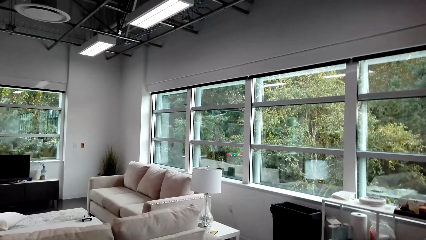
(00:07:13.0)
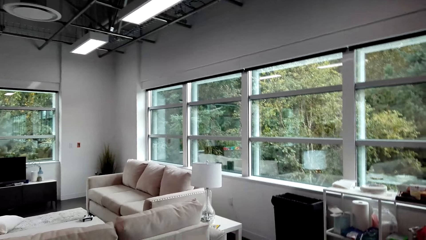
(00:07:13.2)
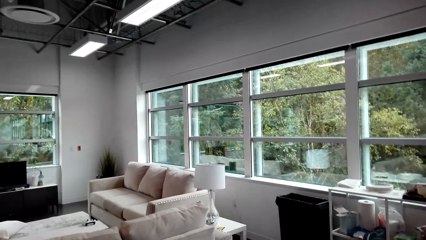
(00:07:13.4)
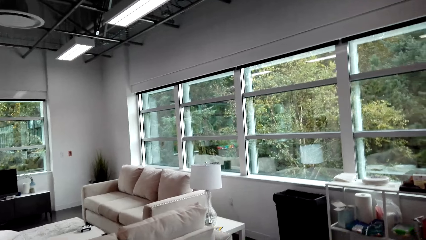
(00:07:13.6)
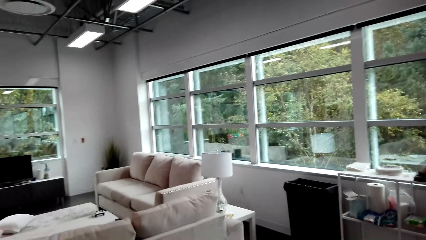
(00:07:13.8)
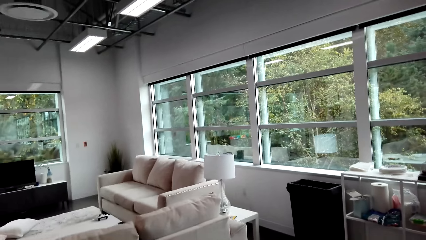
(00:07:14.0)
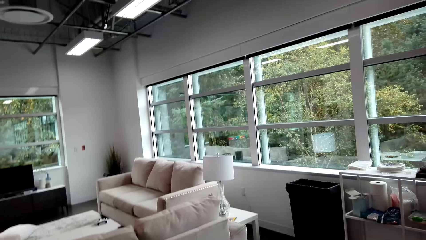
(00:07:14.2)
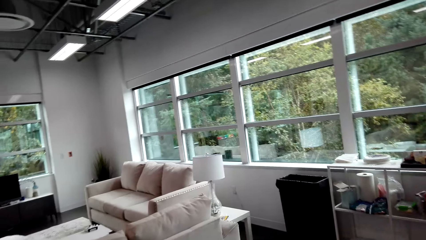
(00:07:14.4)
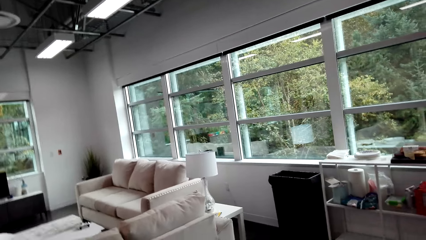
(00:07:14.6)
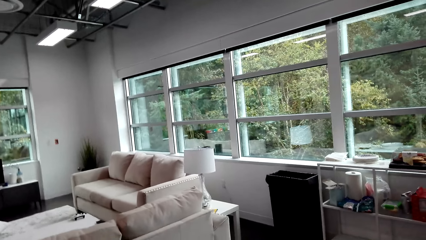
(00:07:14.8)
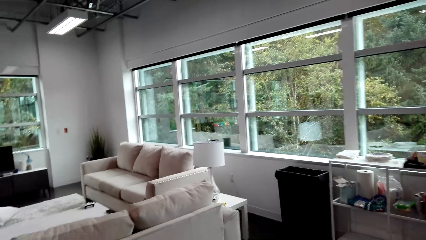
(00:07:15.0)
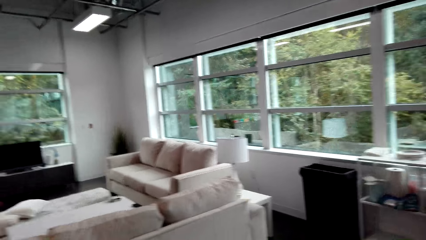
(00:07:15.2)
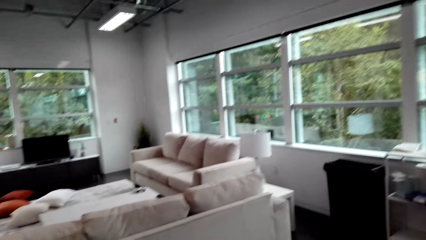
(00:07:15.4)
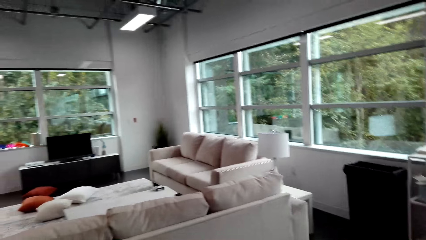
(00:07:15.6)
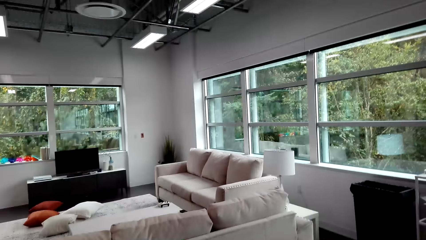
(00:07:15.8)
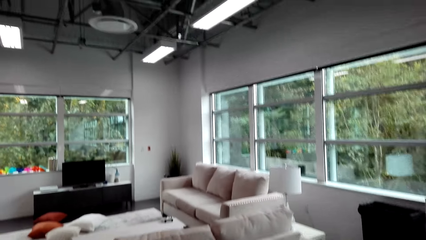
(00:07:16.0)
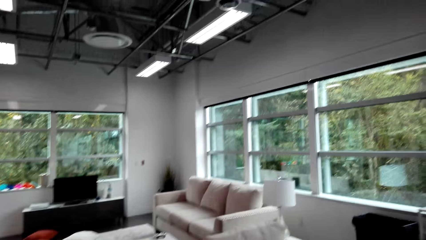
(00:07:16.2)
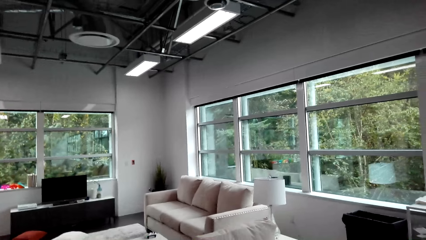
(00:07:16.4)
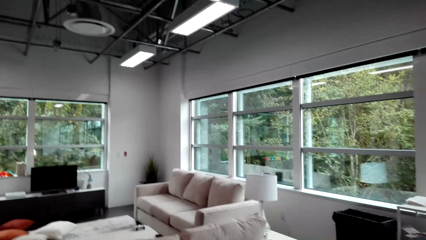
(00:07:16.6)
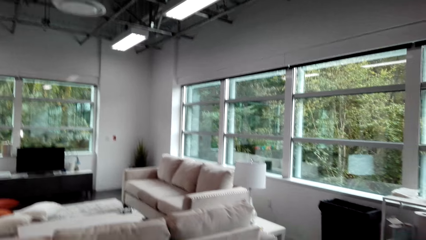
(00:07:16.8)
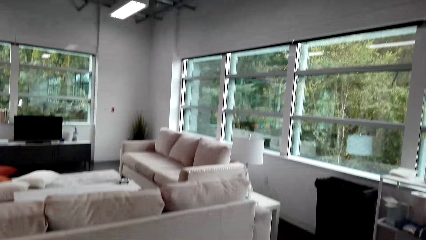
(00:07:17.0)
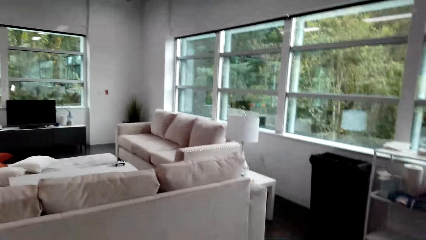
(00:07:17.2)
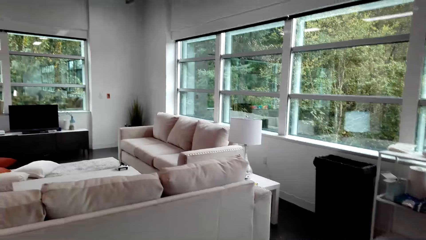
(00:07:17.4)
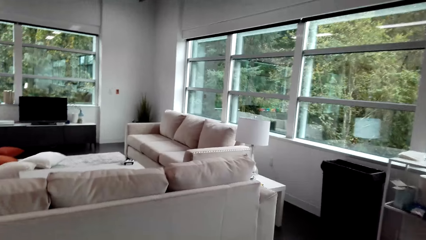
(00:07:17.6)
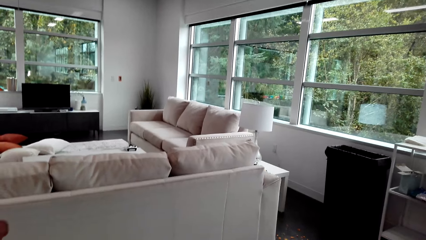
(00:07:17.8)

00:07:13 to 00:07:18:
The camera wearer moves around the house.

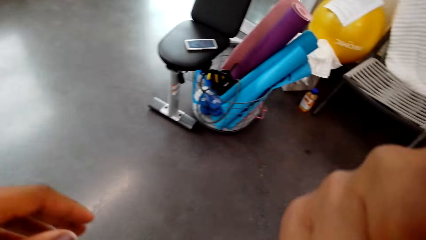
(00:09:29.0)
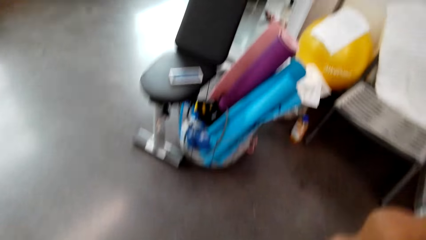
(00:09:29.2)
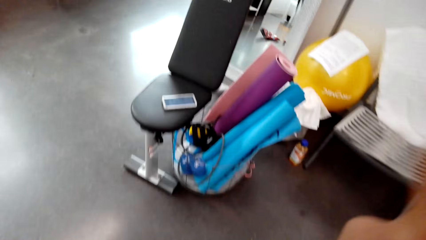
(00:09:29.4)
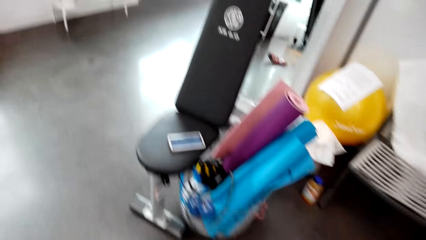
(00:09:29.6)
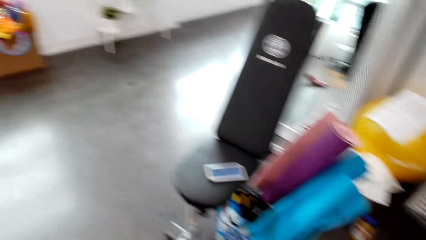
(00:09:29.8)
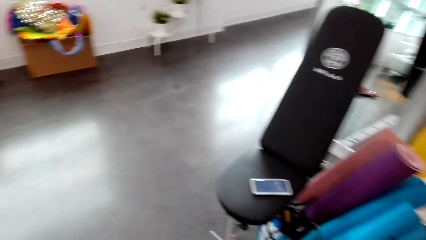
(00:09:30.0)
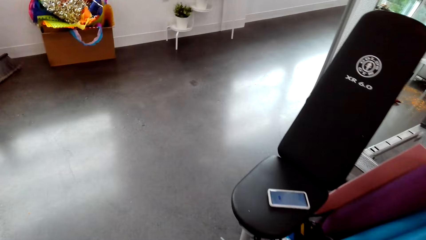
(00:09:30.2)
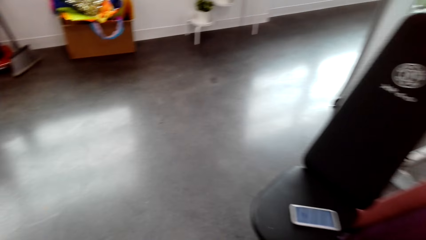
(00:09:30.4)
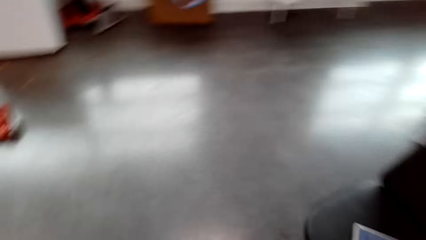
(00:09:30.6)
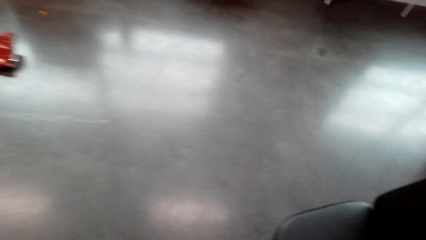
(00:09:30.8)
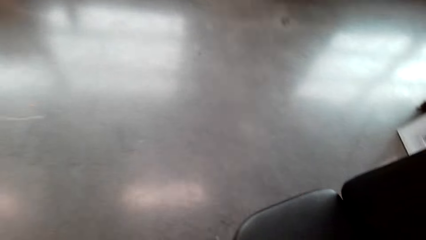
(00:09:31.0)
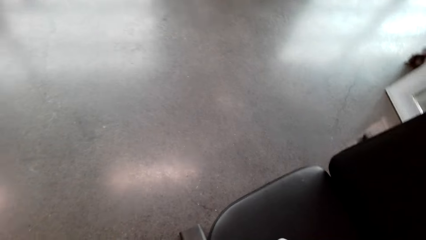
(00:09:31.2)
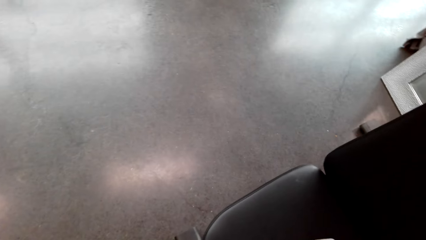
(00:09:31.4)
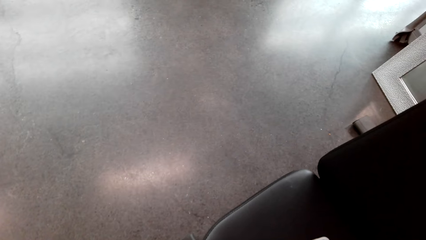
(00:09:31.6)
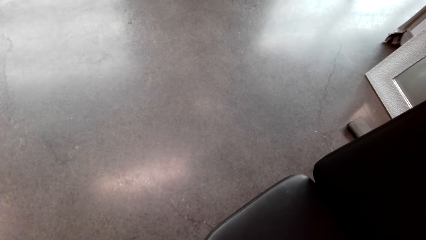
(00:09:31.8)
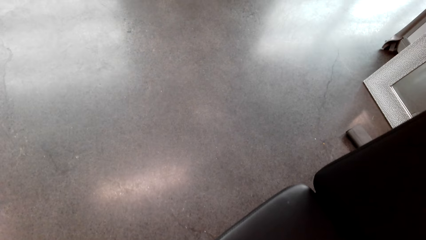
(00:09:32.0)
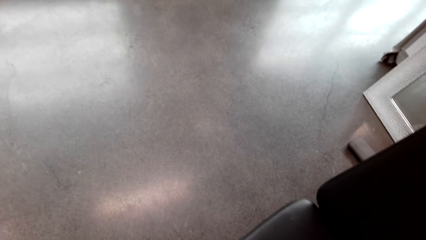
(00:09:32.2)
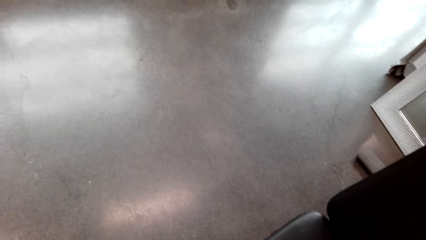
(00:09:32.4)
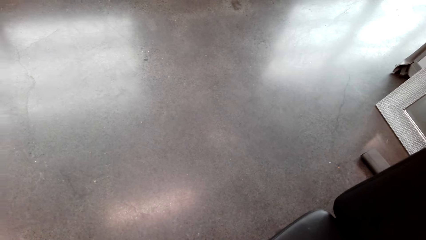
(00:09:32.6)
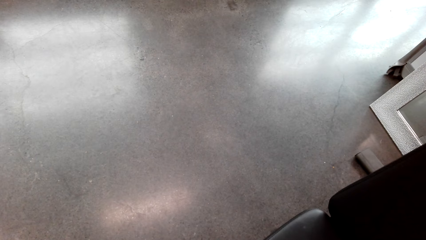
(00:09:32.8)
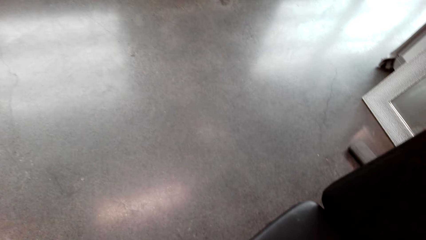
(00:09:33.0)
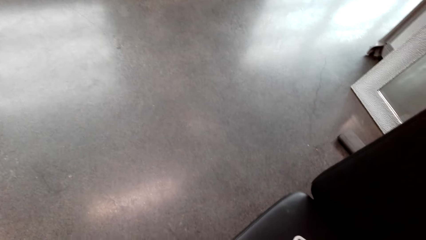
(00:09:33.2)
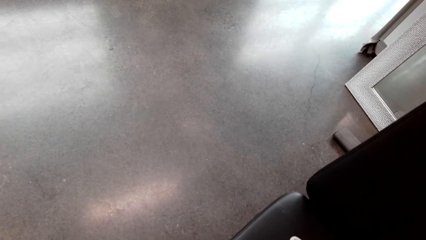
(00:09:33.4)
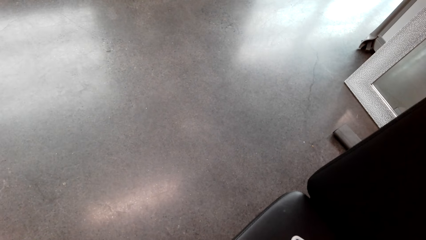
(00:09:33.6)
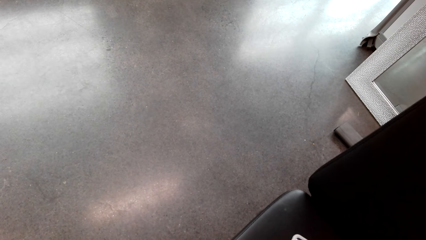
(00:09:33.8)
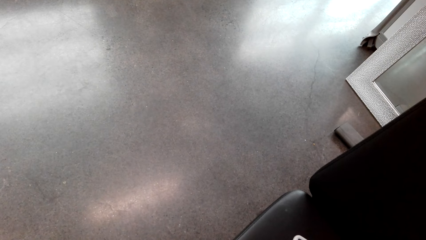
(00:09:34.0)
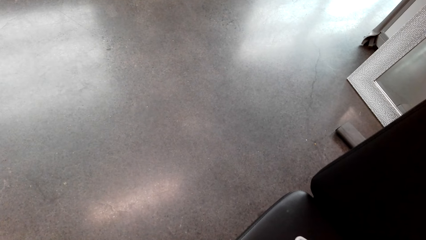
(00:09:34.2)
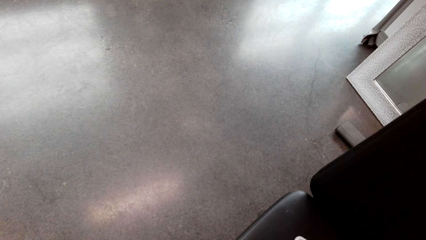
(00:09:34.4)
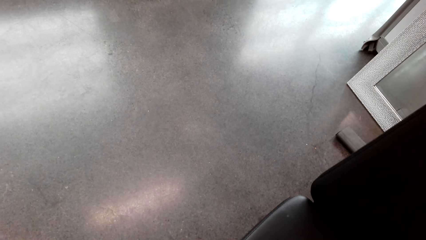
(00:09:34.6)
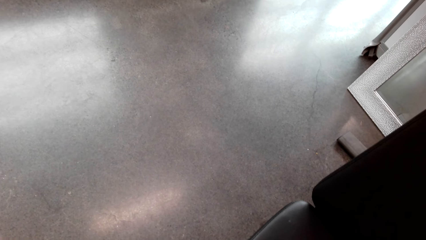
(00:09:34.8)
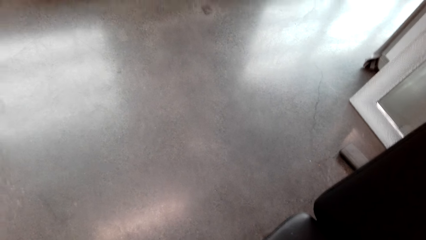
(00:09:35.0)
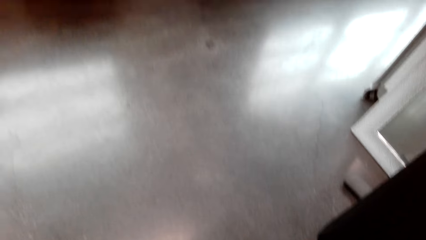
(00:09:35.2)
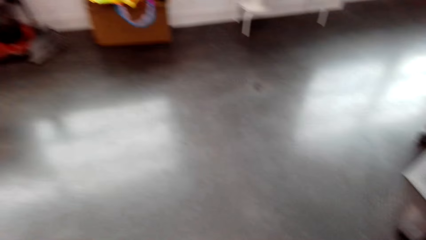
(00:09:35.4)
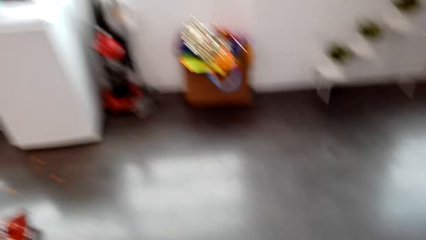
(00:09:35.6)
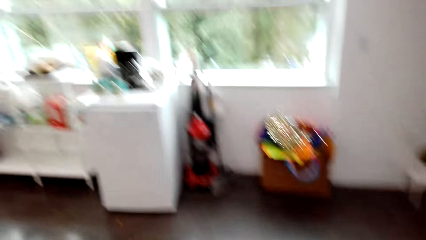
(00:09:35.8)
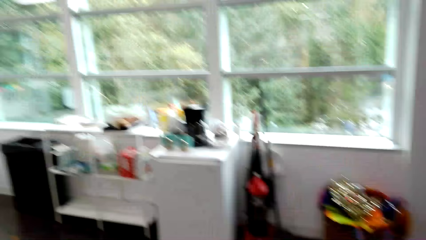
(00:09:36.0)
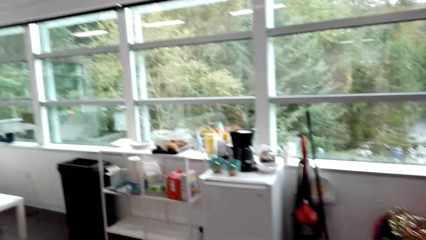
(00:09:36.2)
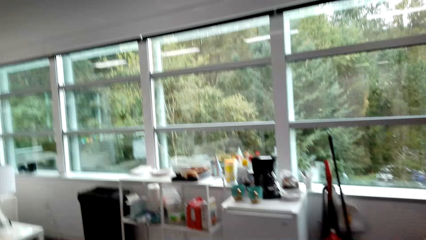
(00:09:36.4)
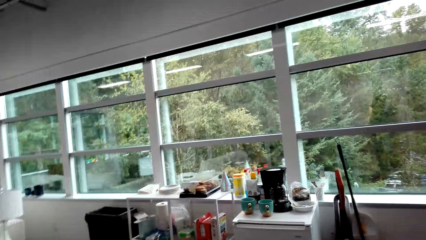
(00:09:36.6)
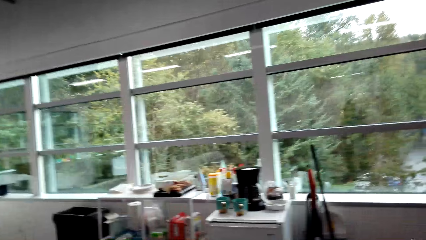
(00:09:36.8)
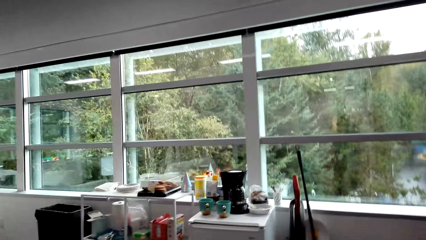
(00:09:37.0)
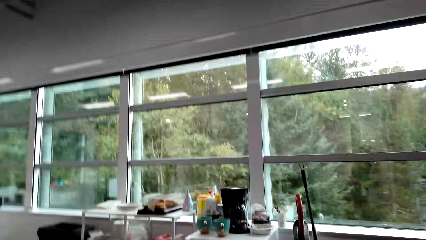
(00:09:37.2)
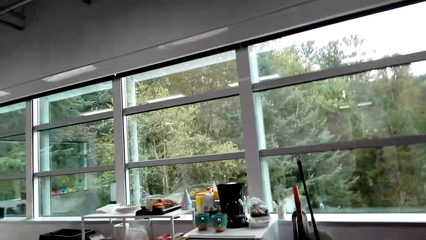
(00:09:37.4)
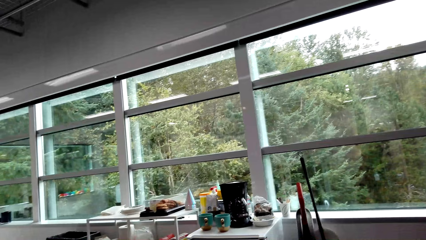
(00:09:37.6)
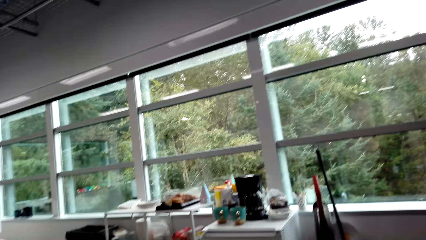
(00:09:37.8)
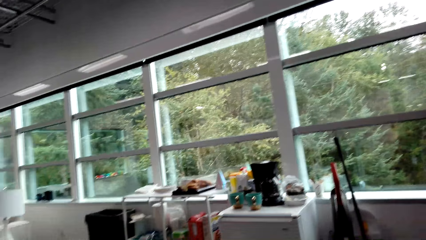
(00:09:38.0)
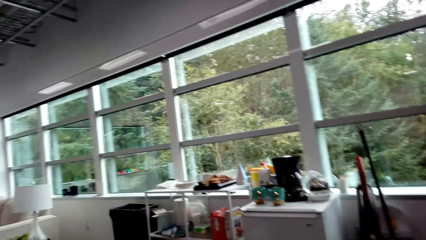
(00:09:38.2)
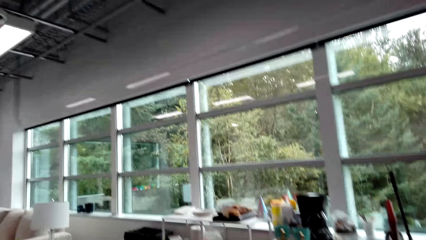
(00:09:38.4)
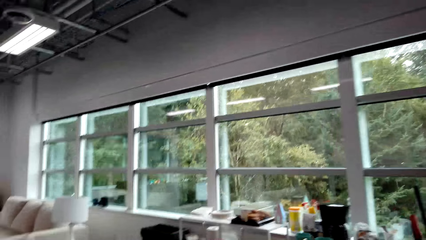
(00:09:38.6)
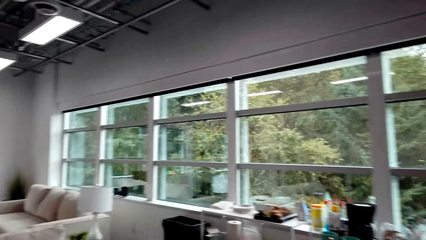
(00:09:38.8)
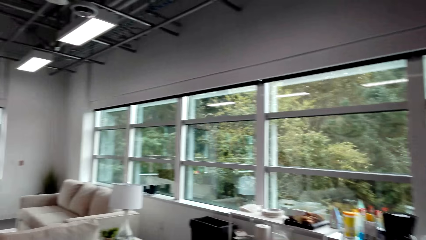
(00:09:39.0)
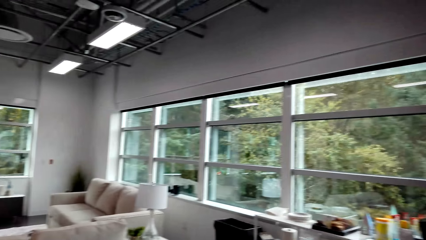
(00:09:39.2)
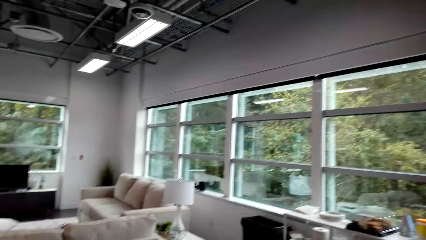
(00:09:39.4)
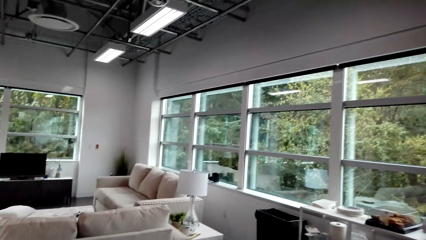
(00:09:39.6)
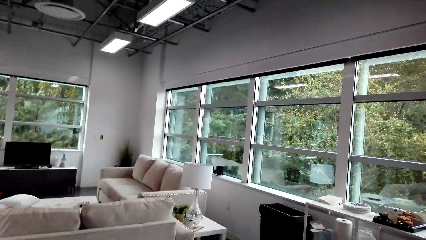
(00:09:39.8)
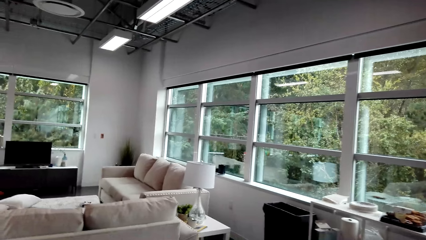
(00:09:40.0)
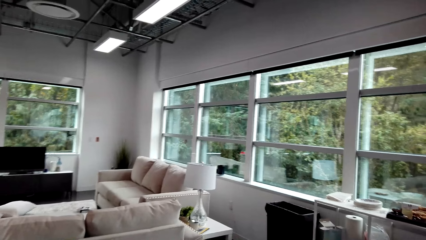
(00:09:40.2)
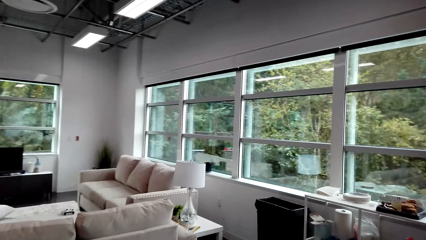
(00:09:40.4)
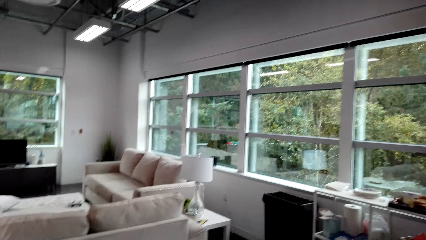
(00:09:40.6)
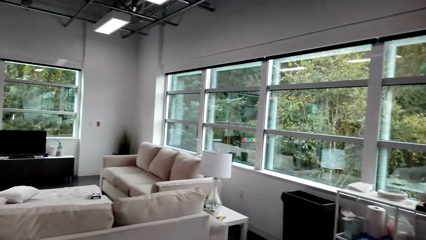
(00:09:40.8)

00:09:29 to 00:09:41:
The camera wearer interacts with a person.
